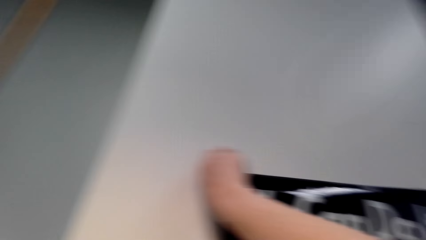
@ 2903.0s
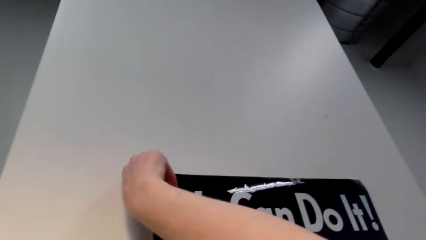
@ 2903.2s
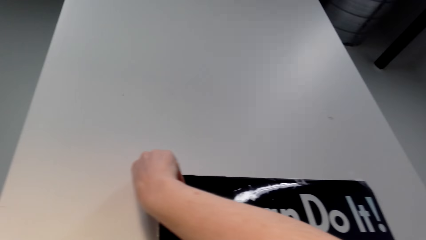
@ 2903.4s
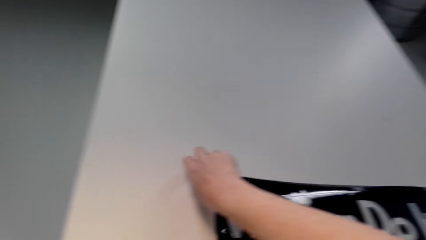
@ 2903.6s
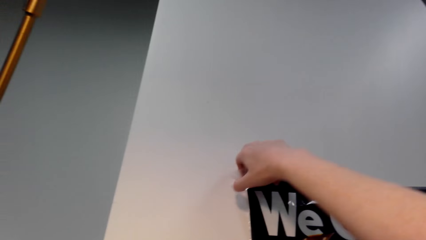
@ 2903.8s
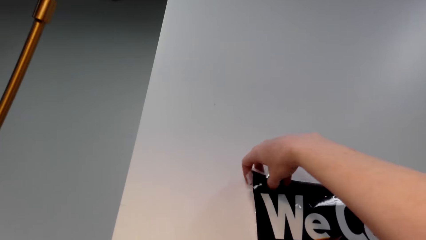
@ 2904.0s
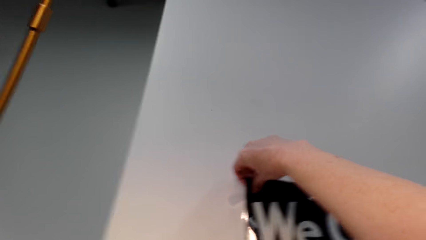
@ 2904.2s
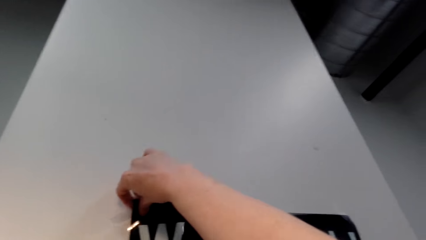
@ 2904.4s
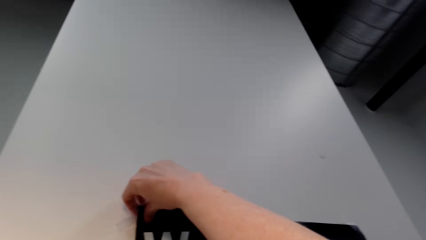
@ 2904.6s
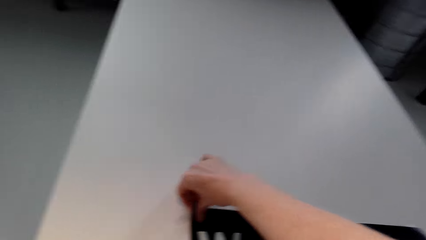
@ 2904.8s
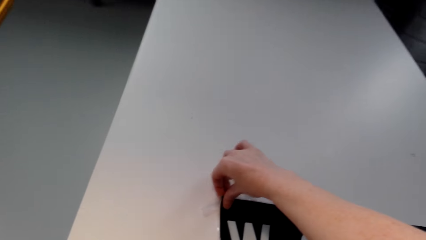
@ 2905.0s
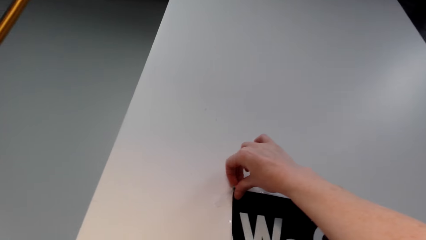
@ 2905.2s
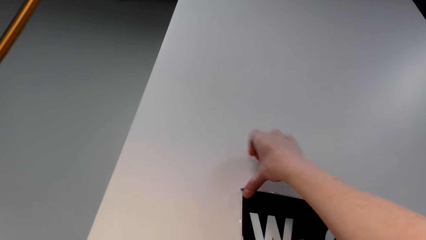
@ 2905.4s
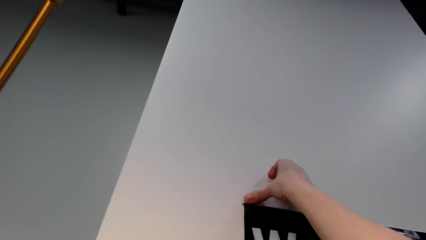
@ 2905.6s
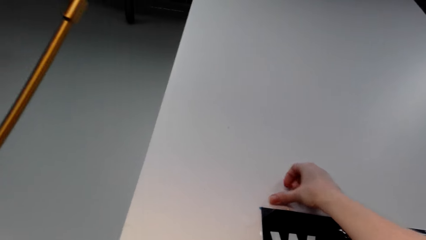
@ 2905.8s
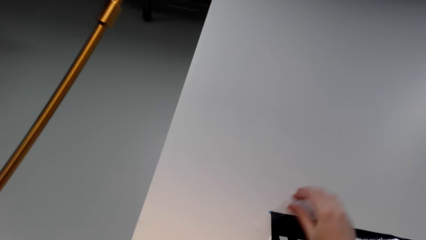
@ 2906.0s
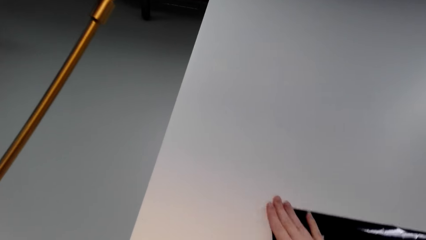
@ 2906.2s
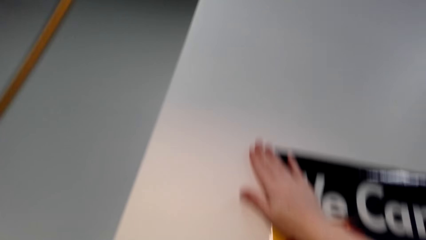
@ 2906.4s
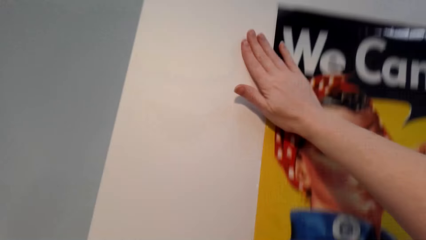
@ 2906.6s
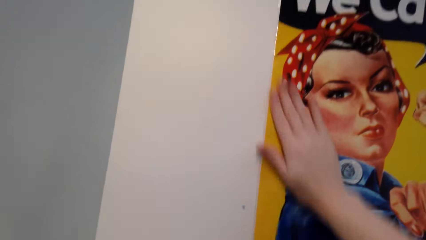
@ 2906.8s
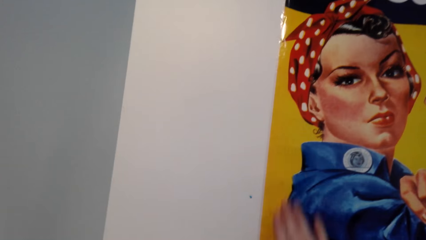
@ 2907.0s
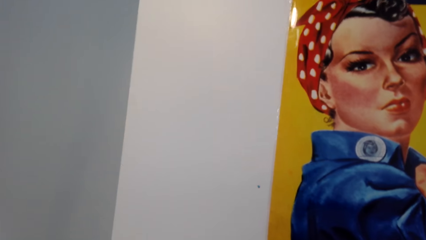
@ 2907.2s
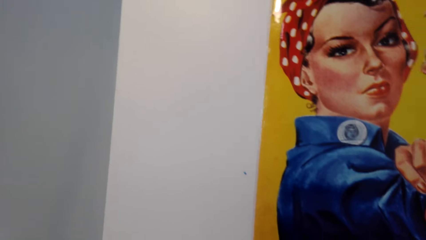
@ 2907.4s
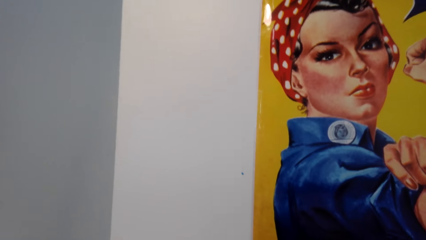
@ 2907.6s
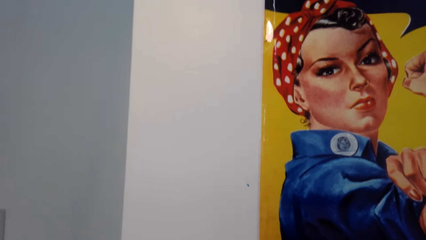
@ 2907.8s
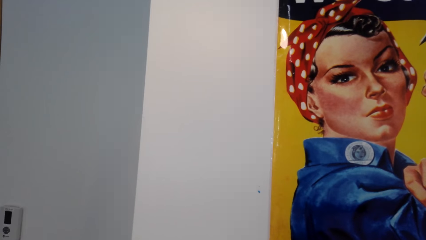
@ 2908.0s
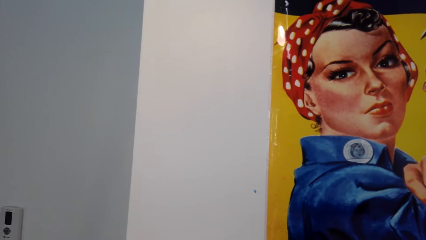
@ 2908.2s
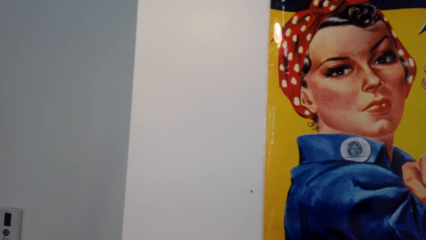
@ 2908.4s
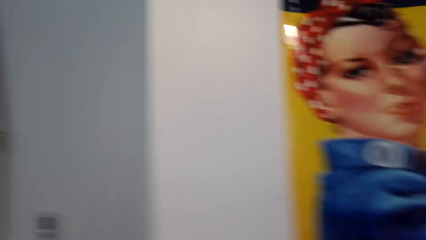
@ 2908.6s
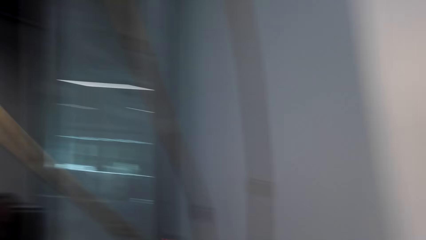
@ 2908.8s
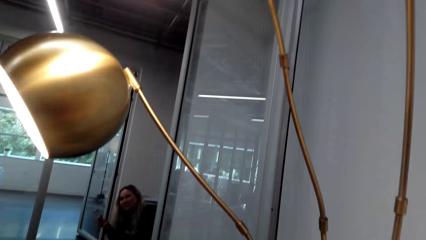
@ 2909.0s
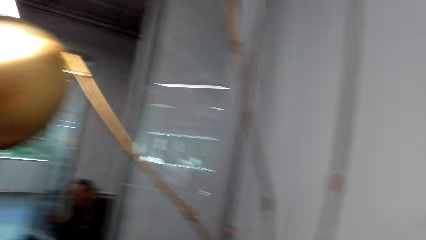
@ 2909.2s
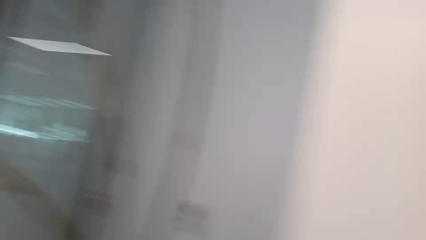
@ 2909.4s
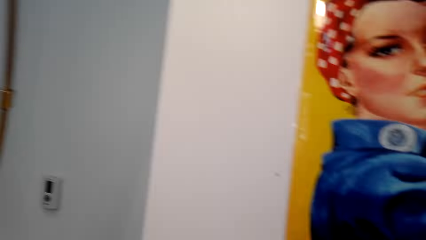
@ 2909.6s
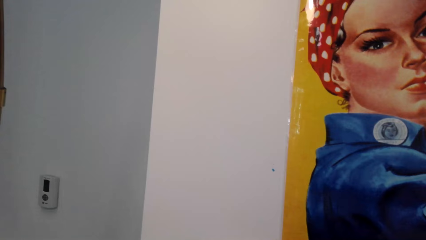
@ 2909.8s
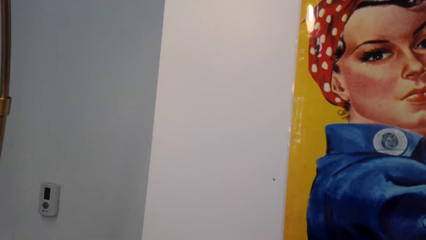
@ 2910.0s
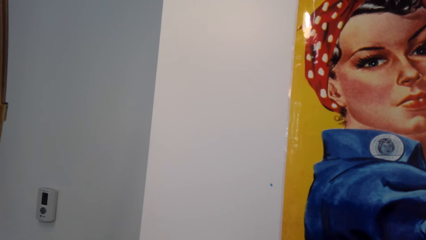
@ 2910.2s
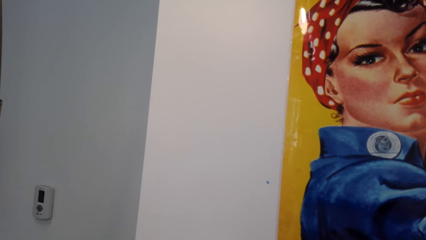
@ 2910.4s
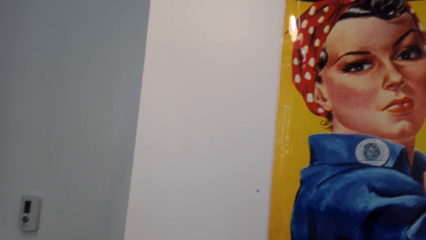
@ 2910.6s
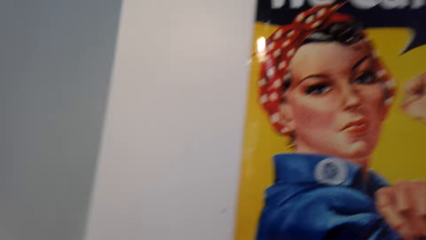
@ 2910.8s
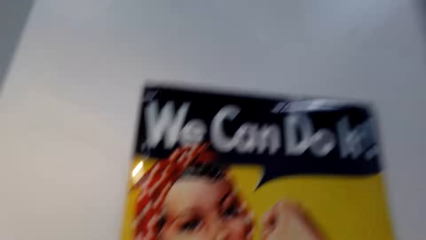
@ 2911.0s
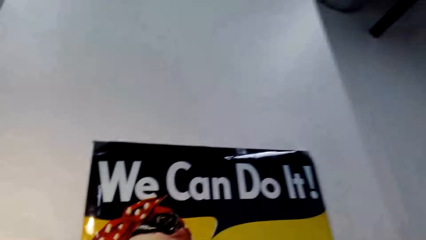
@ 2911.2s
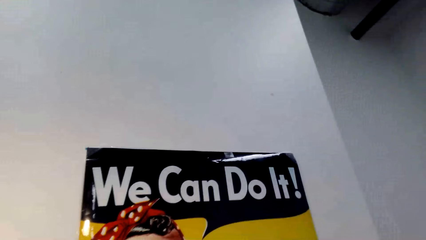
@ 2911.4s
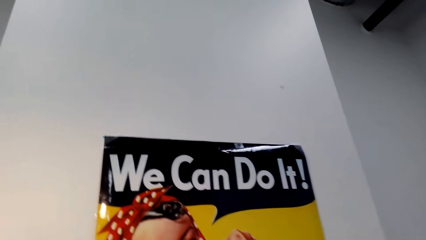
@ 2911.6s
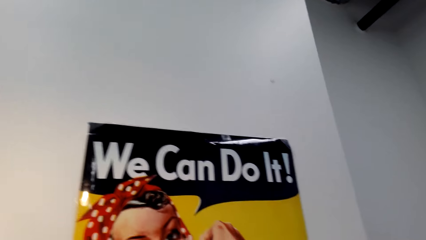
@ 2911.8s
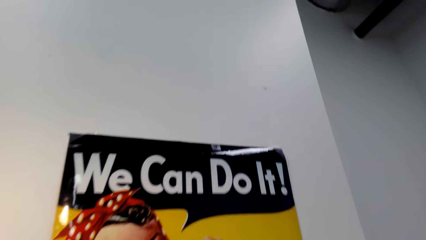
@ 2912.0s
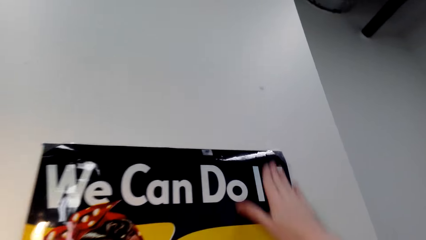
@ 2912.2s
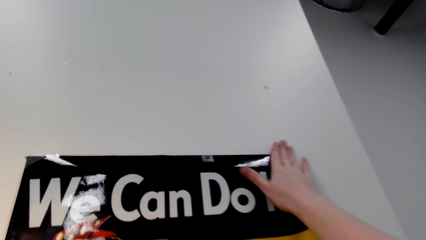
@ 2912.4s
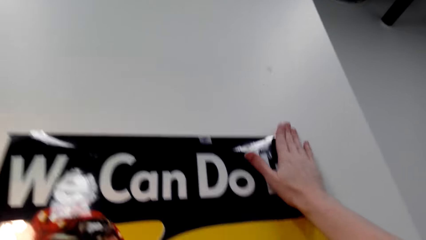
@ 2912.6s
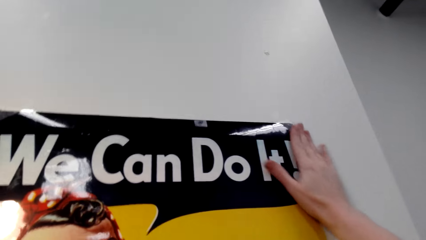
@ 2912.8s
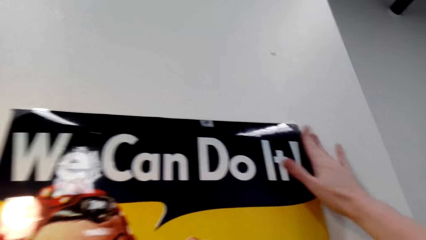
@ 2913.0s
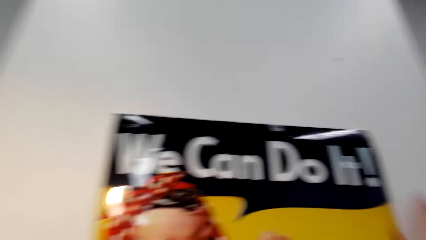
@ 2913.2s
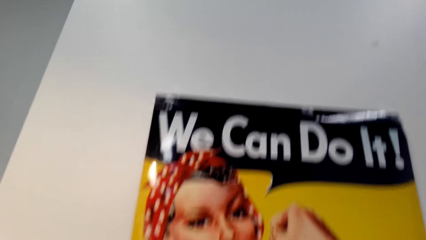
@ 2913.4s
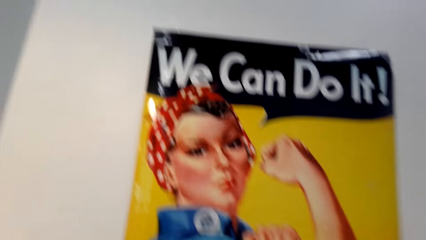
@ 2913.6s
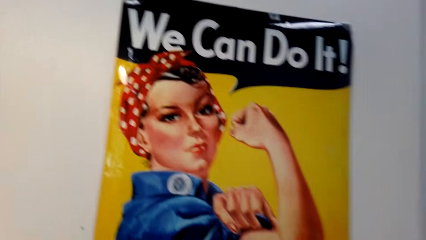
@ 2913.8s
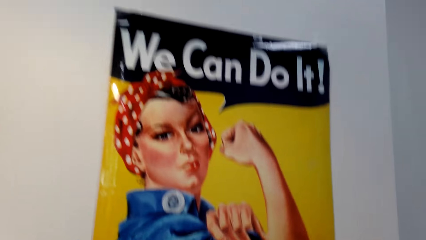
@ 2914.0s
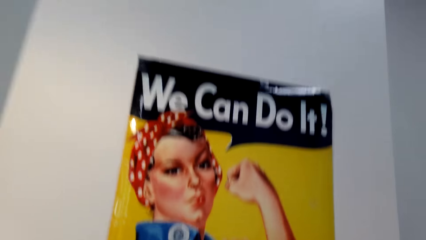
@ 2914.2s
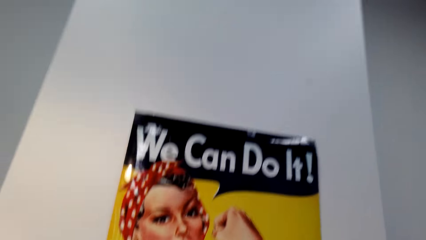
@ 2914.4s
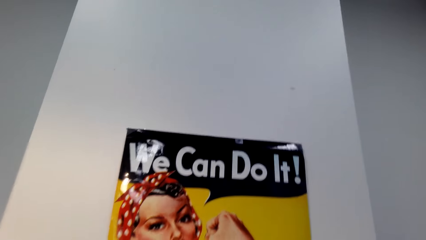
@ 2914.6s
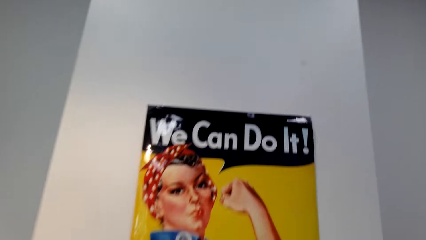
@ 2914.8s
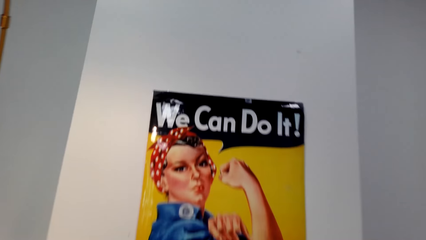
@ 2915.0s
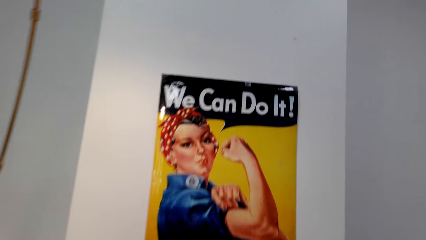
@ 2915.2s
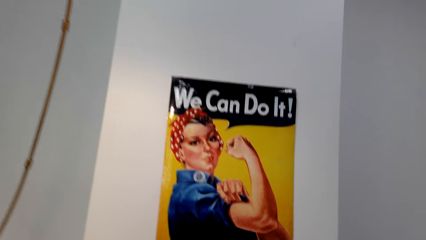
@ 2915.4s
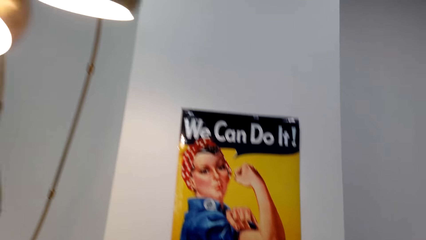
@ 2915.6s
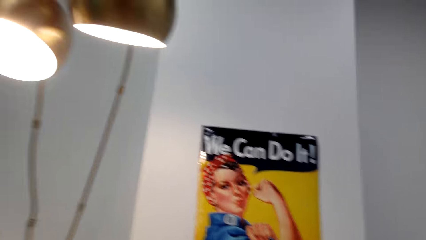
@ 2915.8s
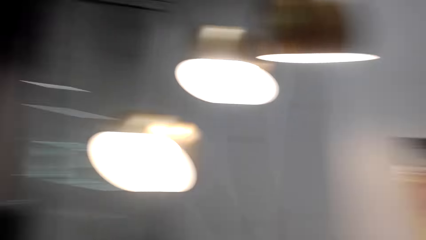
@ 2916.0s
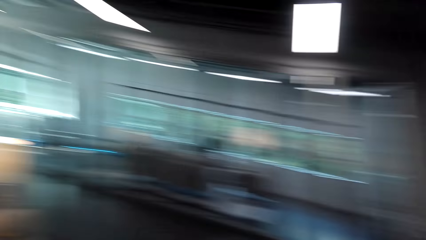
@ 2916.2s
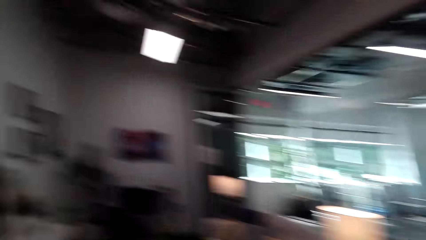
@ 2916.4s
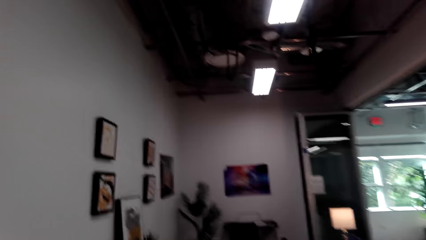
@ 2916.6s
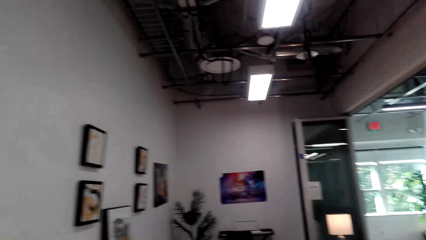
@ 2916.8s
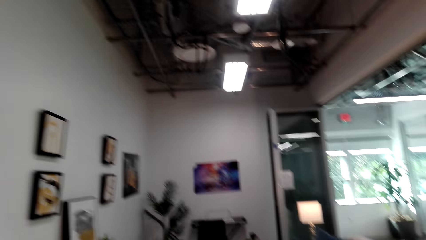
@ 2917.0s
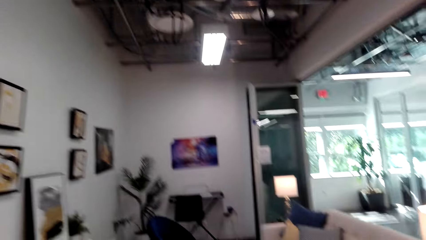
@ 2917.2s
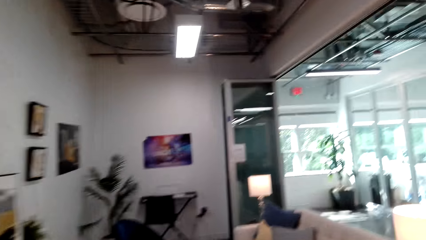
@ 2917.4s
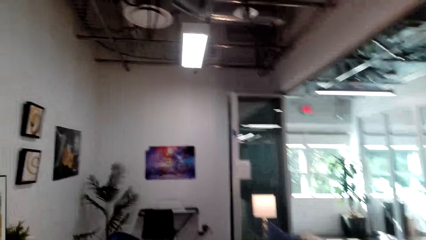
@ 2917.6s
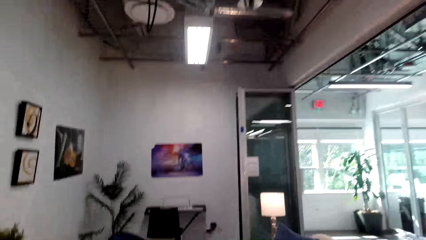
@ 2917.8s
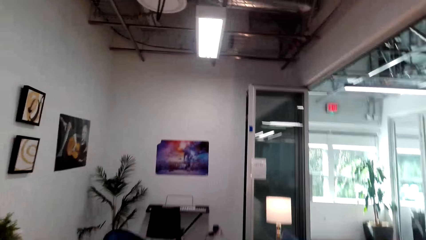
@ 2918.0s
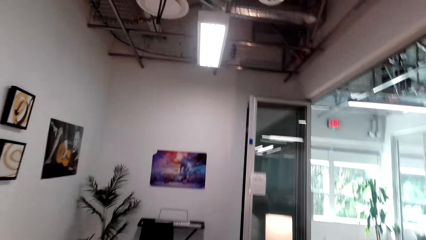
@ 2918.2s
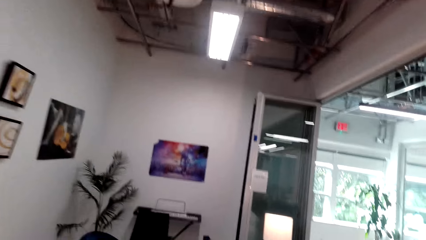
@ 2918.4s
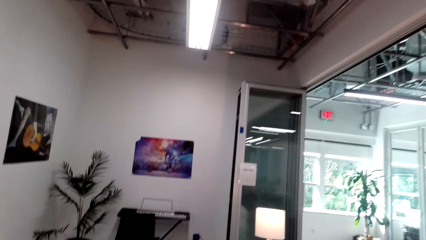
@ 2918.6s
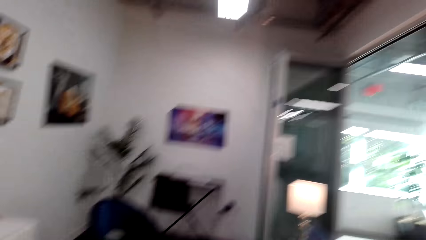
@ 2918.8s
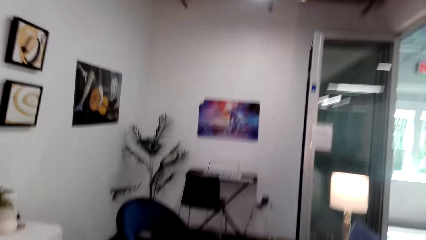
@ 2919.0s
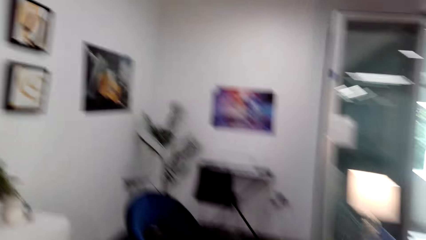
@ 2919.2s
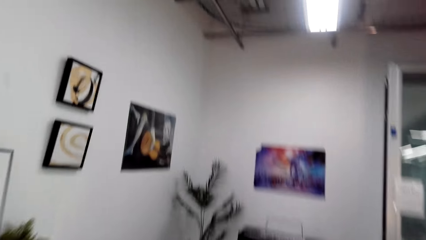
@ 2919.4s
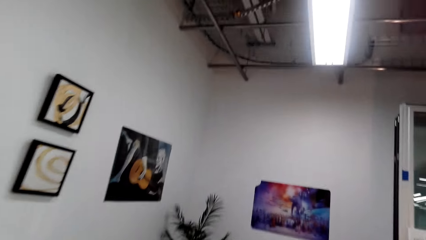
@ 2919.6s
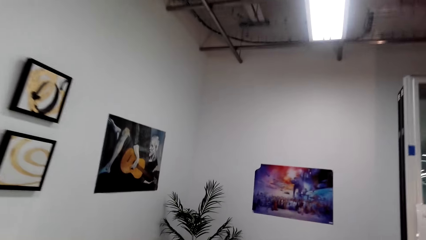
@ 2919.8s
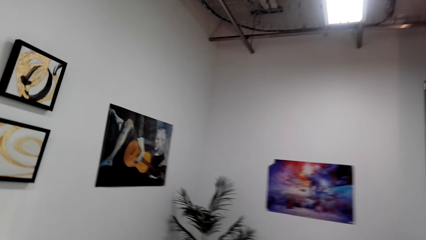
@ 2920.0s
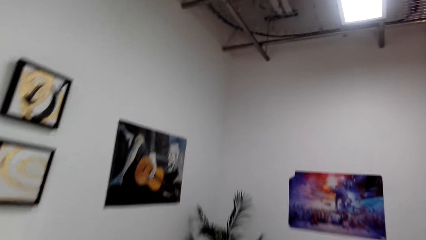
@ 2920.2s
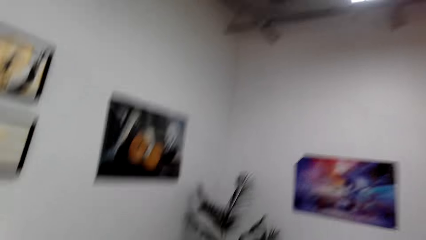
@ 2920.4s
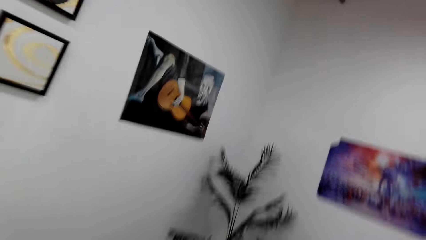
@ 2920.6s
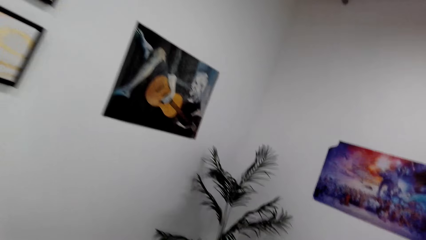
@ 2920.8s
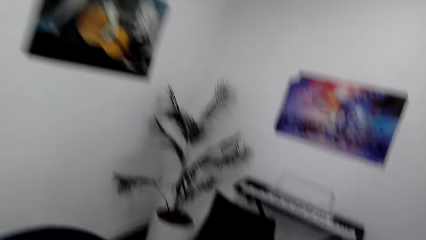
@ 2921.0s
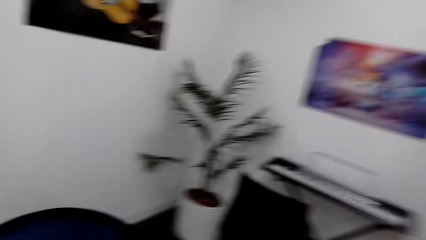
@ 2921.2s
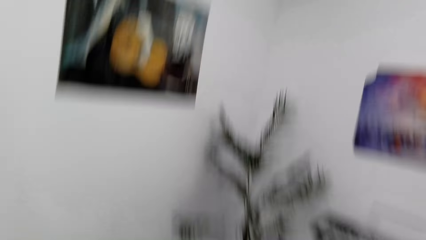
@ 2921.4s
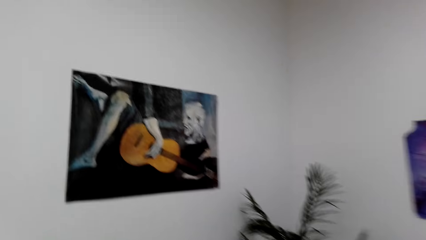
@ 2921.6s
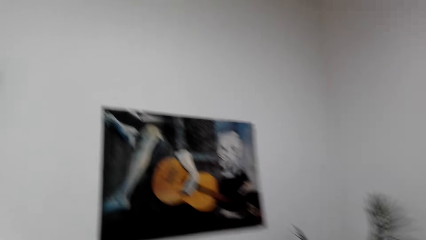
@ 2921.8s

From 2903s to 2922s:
The camera wearer removes a small part of the poster from the wall. They put the poster back on the wall. They look at the lady. They talk to the lady. They straighten the poster on the wall. They move around the room.
